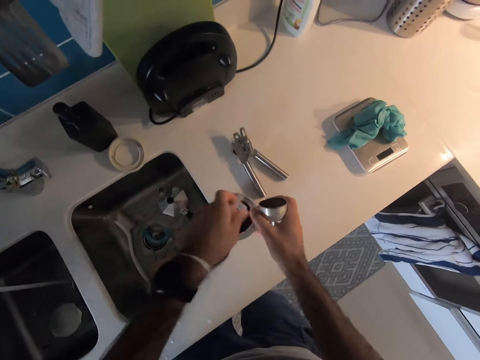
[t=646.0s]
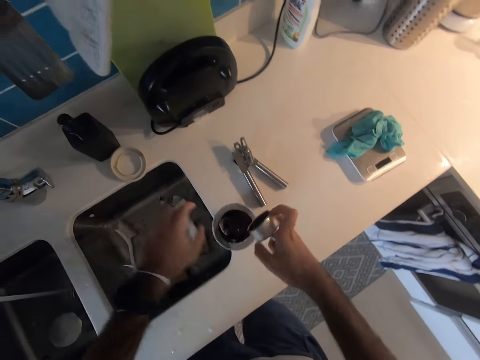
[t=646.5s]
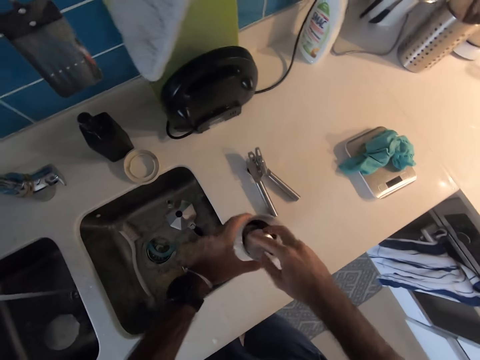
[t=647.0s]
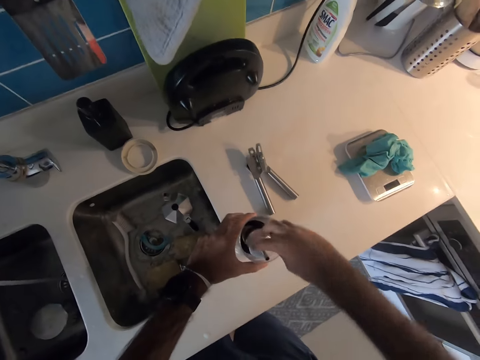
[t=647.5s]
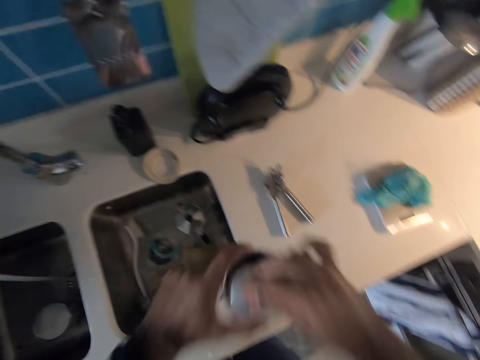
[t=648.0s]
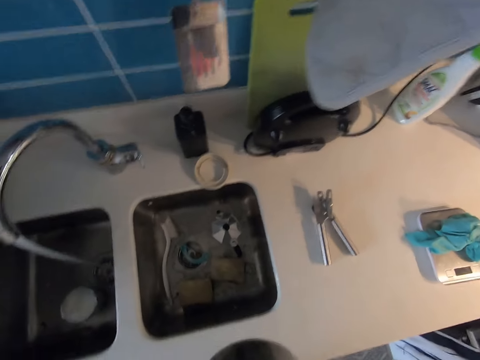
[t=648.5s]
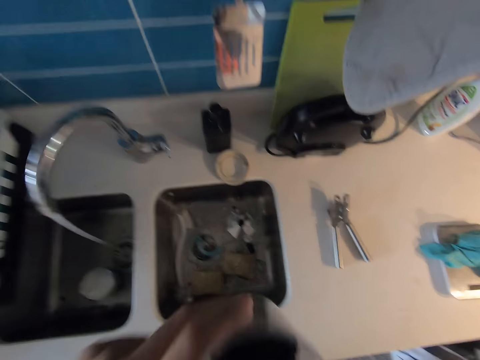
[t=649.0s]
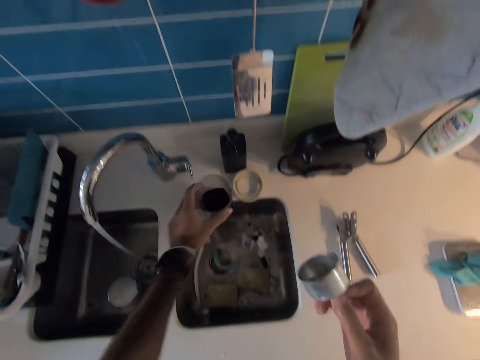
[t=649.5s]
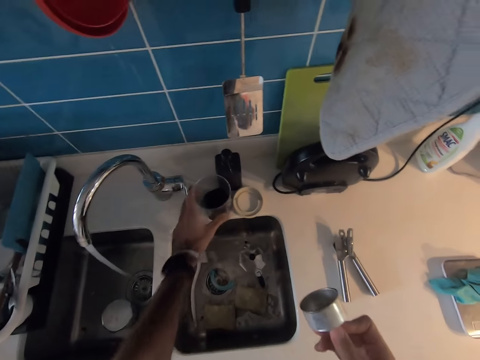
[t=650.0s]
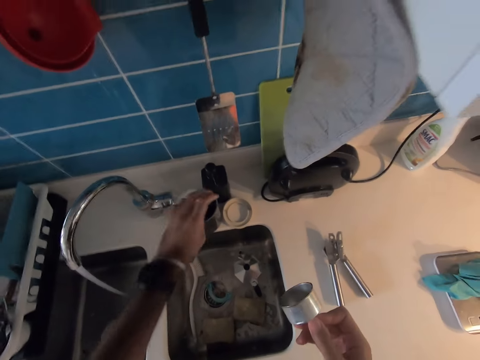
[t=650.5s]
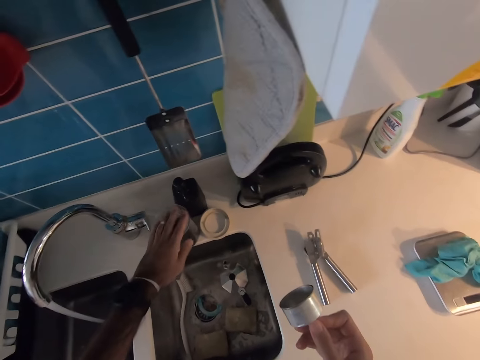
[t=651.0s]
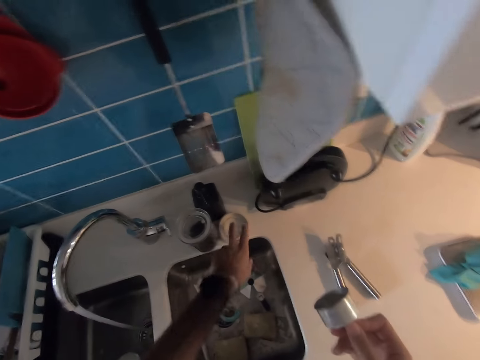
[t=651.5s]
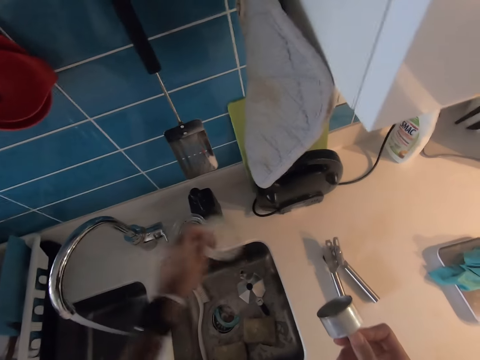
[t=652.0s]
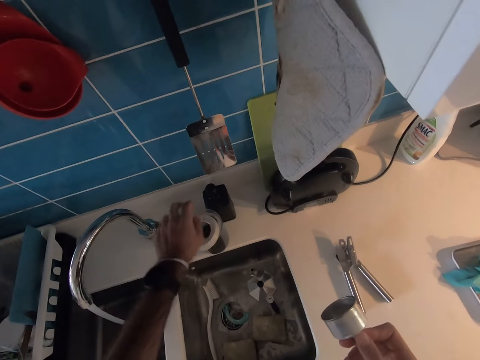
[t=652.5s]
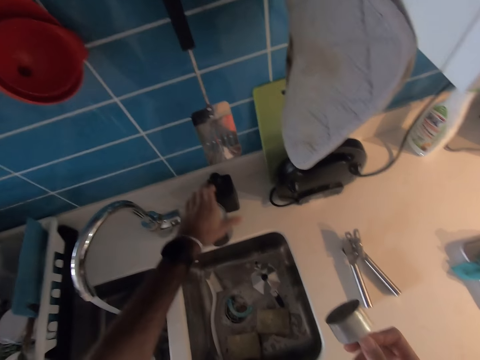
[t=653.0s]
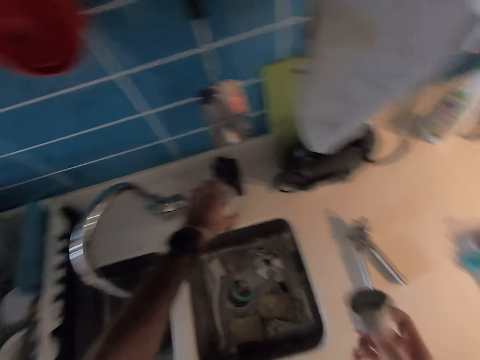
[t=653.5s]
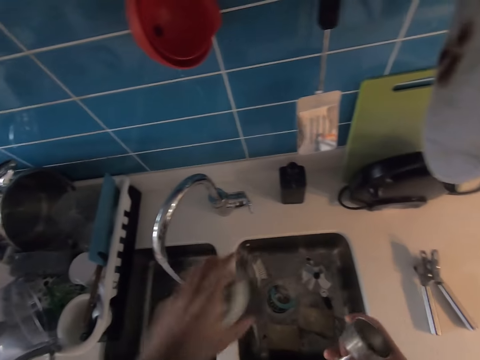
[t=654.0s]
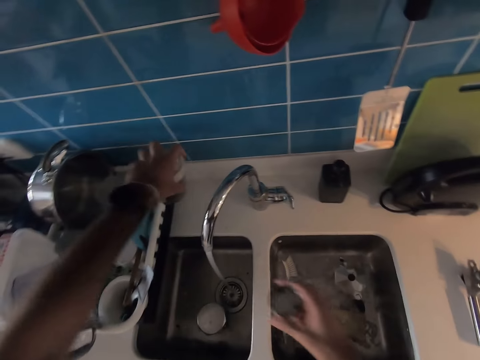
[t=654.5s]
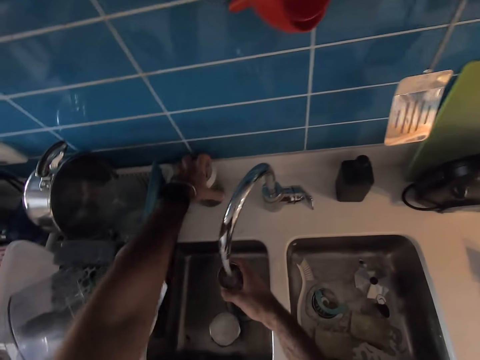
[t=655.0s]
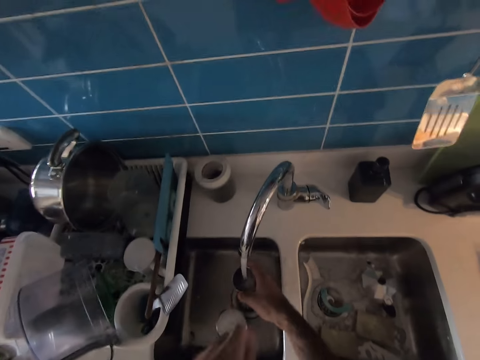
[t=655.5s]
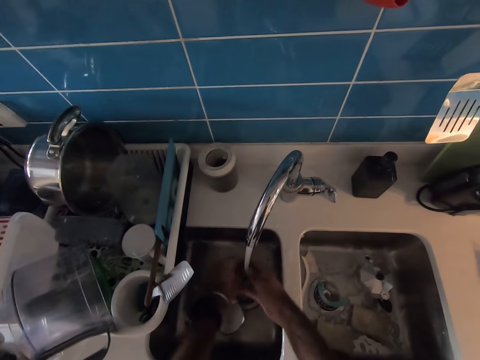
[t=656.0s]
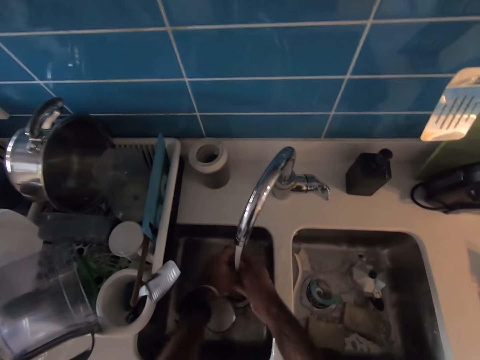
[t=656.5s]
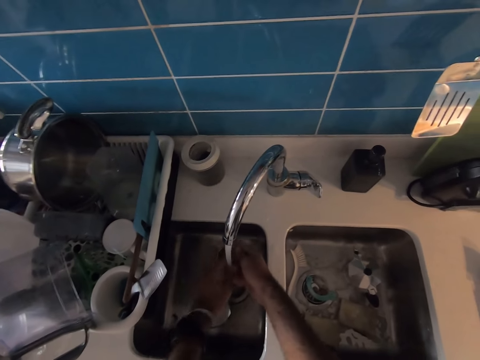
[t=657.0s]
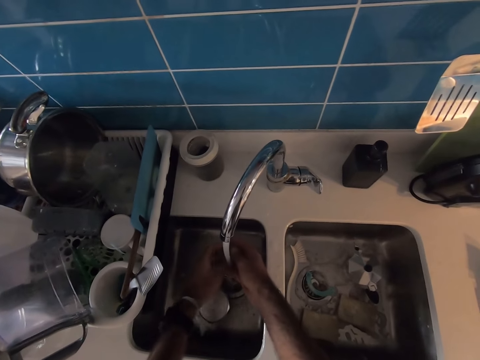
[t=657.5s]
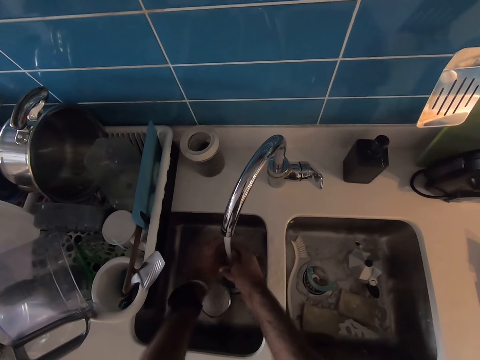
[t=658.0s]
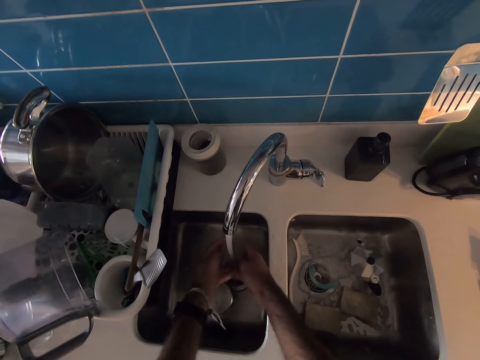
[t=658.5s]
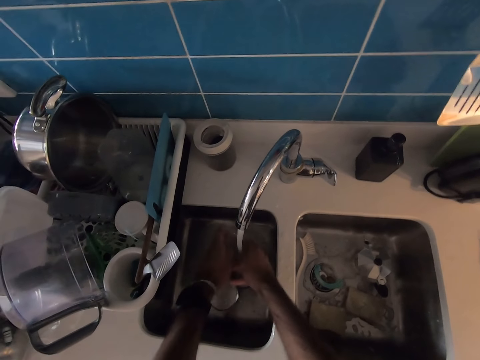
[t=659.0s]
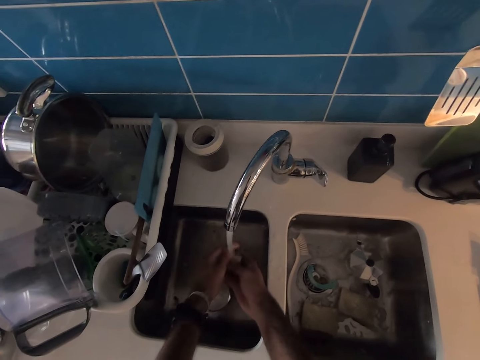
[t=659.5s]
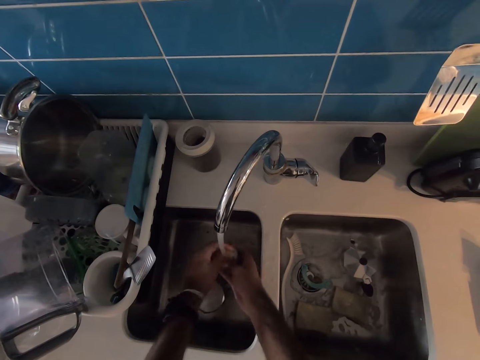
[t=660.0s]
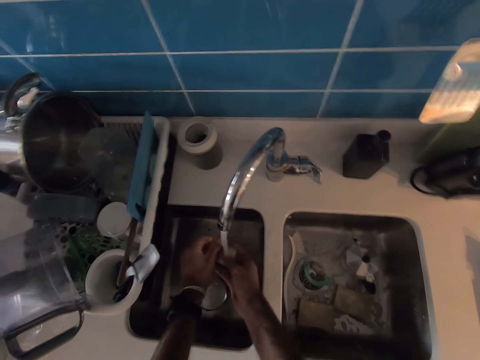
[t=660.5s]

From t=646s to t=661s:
The camera wearer removes parts of a coffee kettle. They pour contents into a container. They fix a cork with a straw and drink from the straw. They put down the parts on the kitchen countertop. They place the container on the countertop. They pick a plastic cap and place the plastic cap on the tin. They move the tin. They clean the cork straw. They rinse a metal cup.

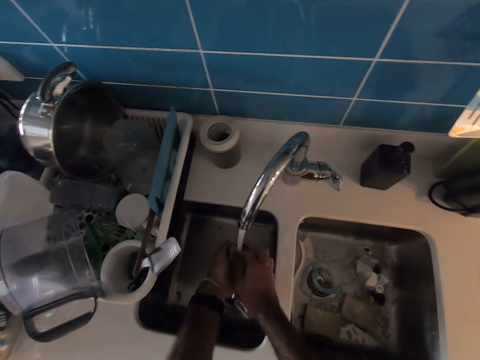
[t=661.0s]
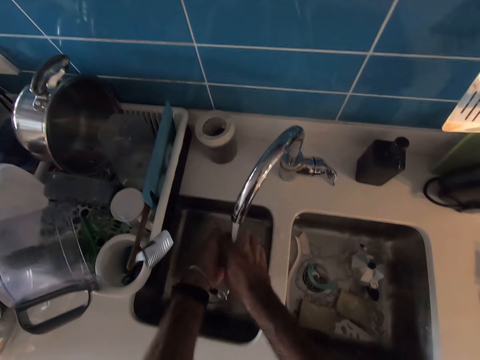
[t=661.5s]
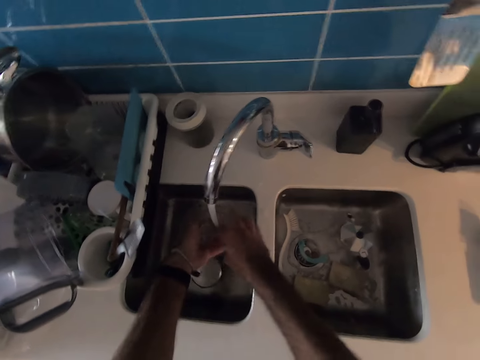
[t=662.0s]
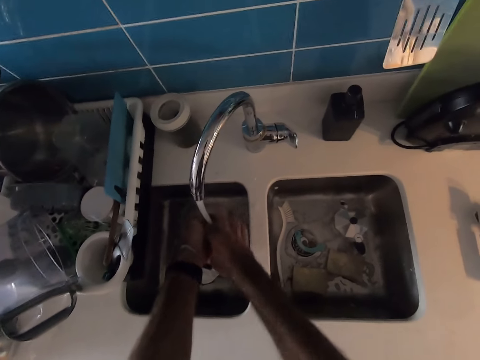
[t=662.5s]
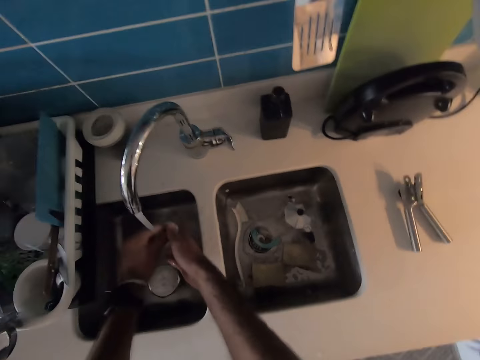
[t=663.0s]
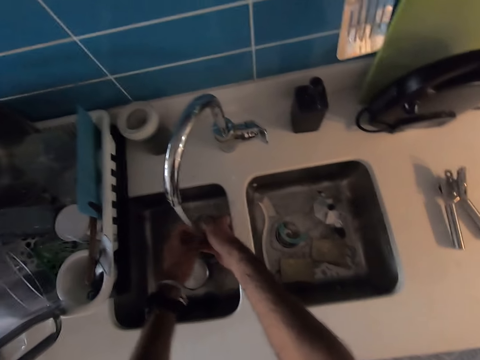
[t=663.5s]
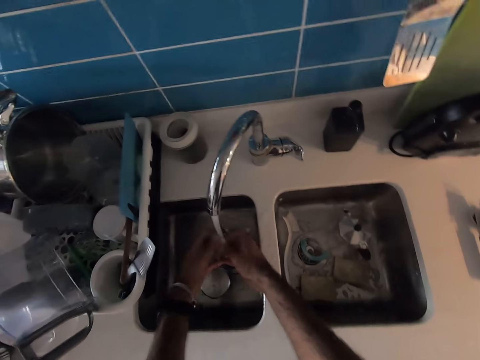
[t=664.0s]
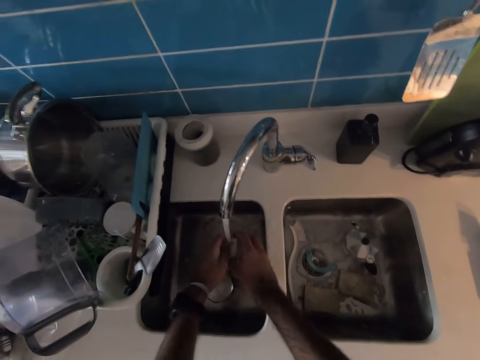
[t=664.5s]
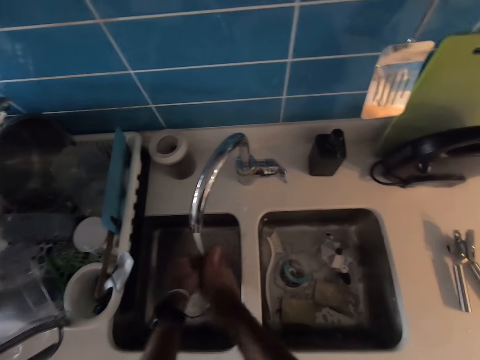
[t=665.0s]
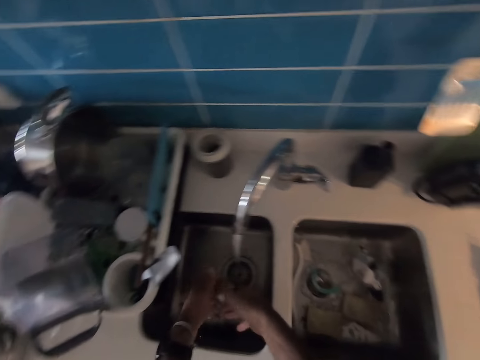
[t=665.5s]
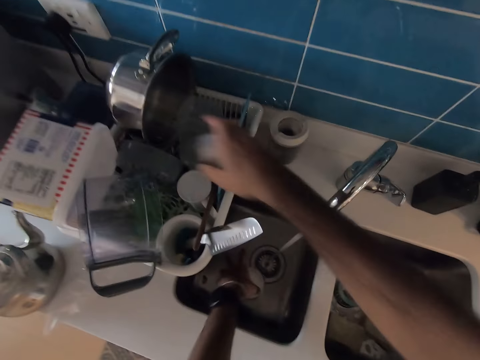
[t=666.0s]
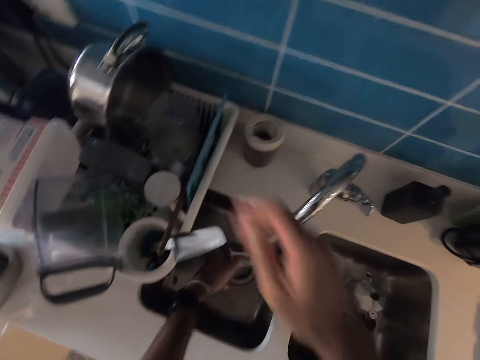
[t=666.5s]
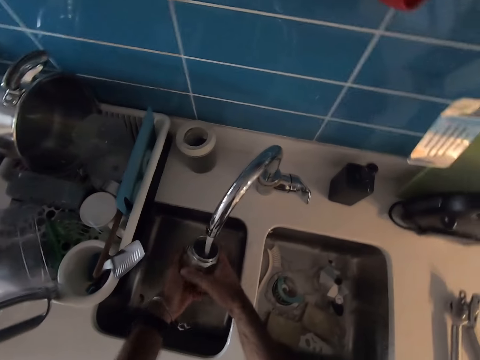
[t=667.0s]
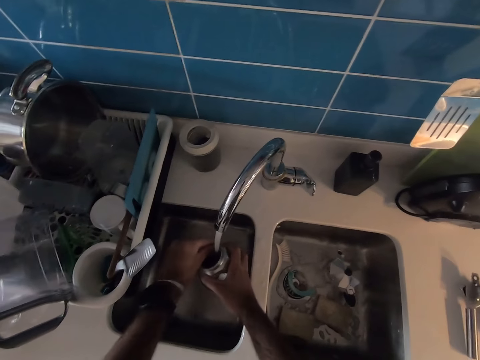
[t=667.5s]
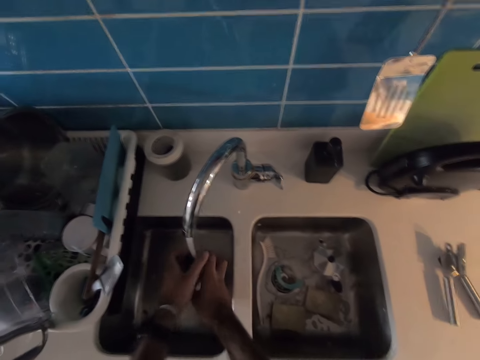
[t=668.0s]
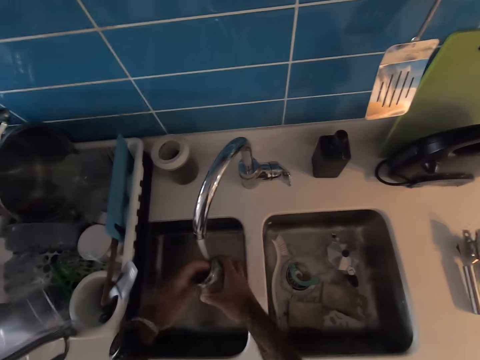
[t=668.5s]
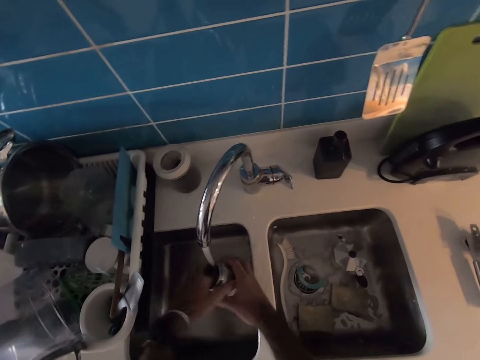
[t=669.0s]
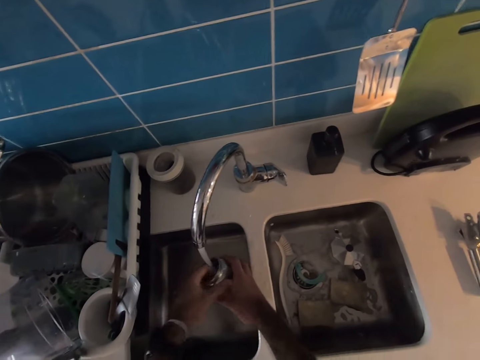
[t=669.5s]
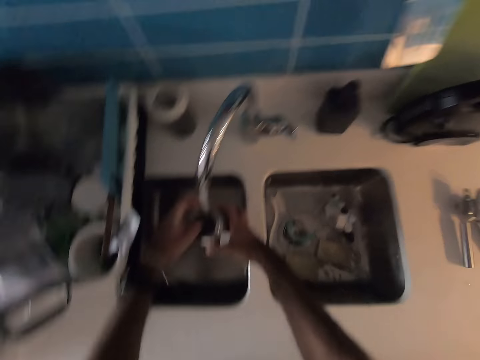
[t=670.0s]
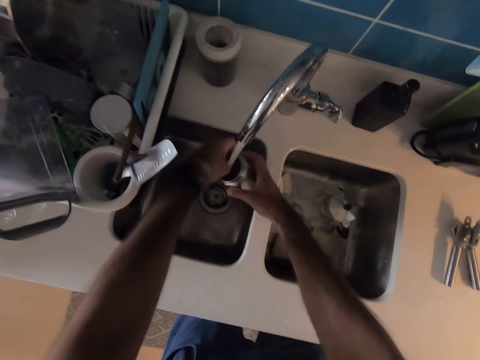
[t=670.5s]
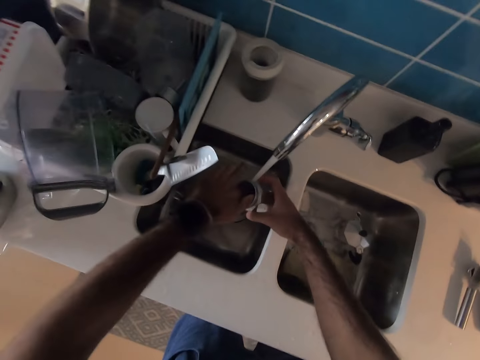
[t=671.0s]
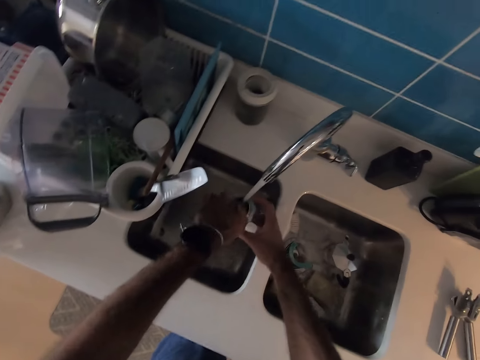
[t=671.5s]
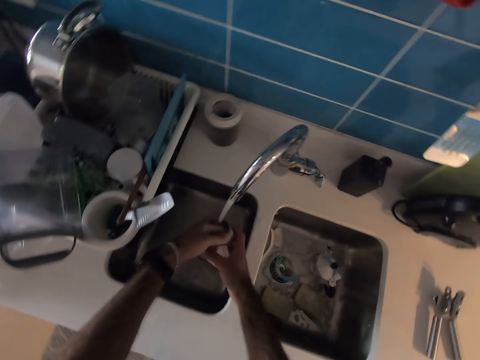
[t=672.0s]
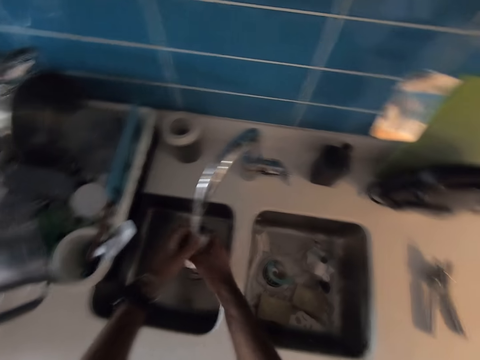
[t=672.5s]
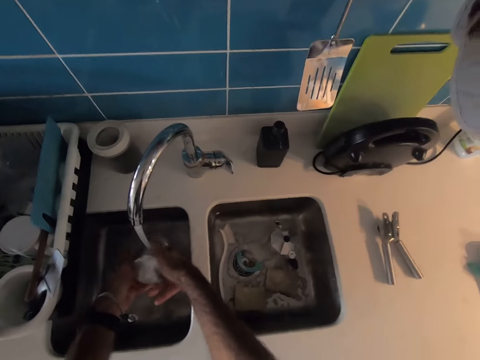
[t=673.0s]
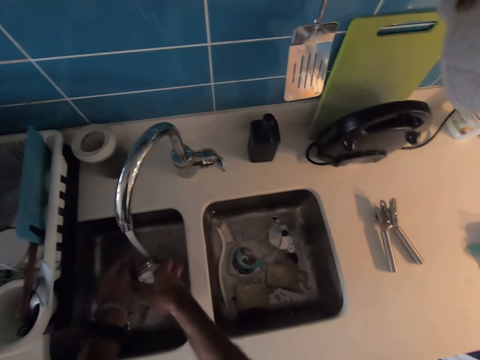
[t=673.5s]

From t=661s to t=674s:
The camera wearer places the cork straw in the utensils rack. They put the metal cup in a rack. They clean a tin and rinse a metal can.
